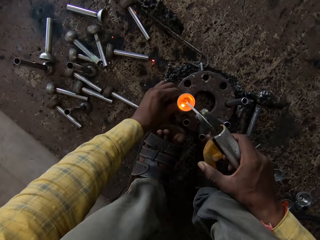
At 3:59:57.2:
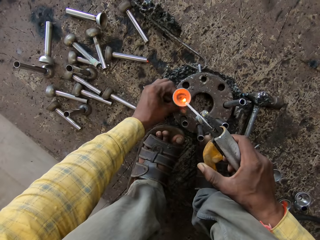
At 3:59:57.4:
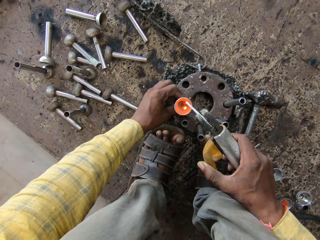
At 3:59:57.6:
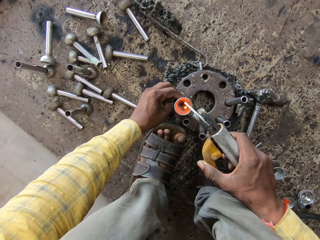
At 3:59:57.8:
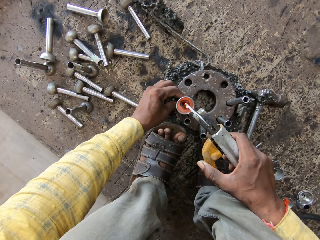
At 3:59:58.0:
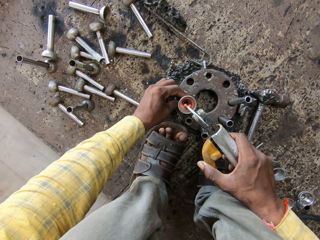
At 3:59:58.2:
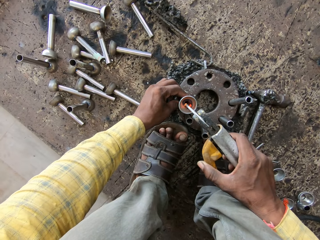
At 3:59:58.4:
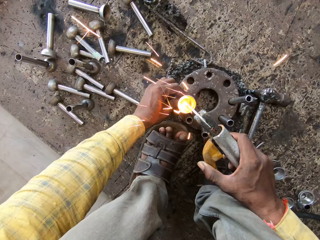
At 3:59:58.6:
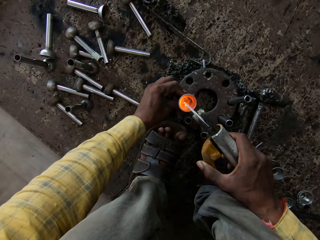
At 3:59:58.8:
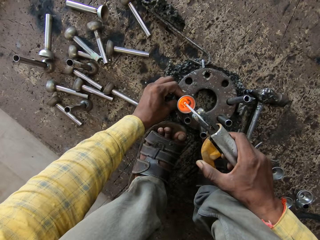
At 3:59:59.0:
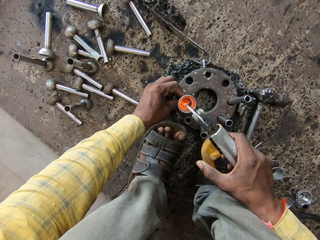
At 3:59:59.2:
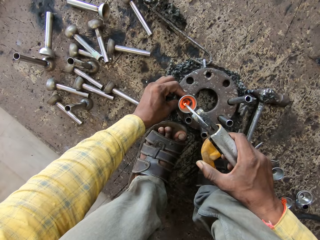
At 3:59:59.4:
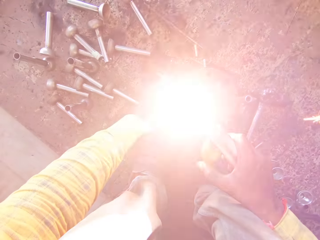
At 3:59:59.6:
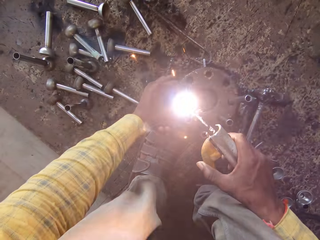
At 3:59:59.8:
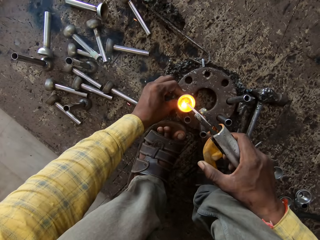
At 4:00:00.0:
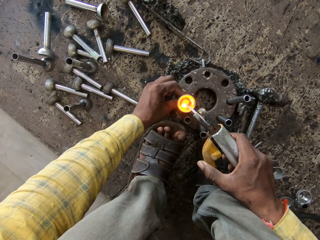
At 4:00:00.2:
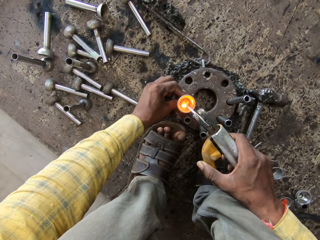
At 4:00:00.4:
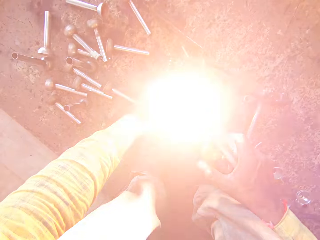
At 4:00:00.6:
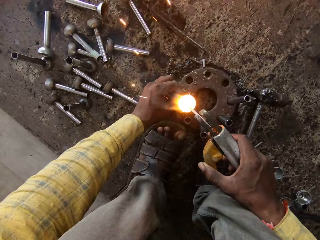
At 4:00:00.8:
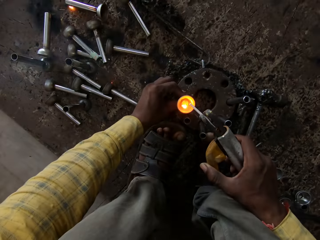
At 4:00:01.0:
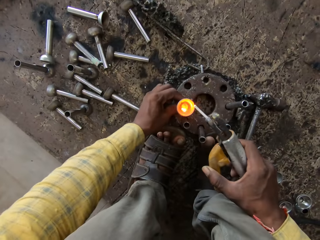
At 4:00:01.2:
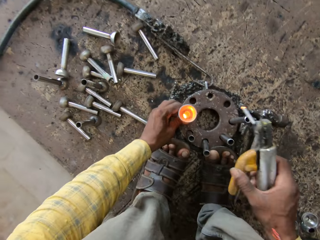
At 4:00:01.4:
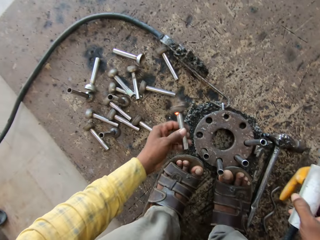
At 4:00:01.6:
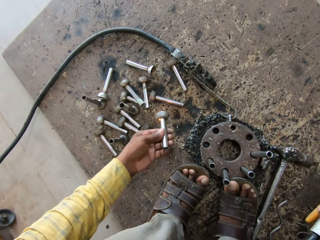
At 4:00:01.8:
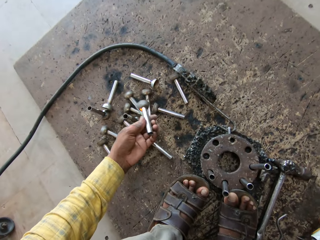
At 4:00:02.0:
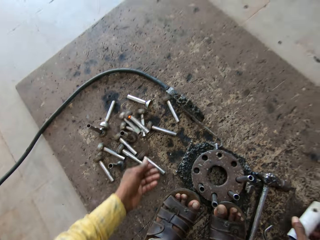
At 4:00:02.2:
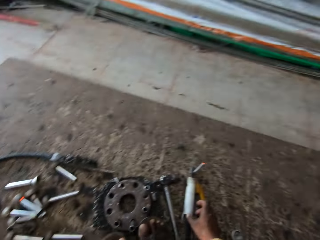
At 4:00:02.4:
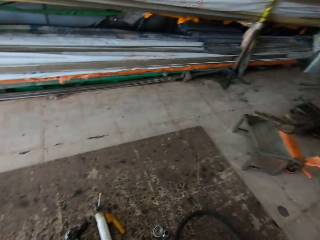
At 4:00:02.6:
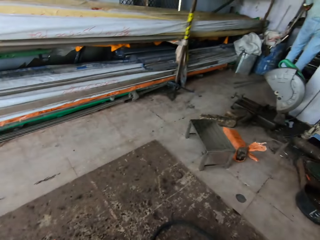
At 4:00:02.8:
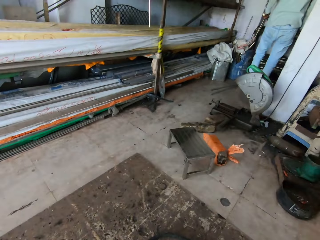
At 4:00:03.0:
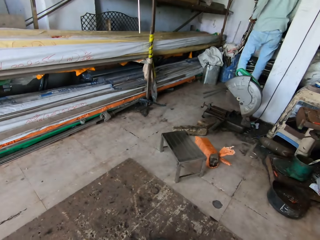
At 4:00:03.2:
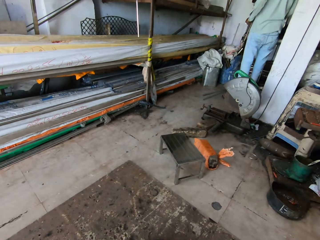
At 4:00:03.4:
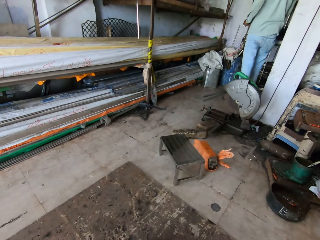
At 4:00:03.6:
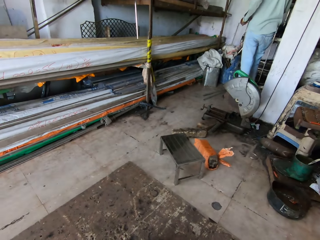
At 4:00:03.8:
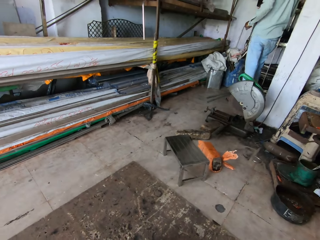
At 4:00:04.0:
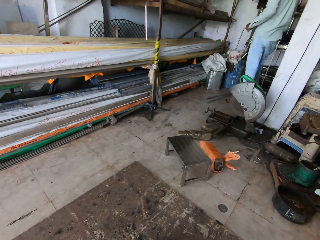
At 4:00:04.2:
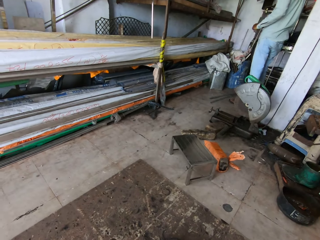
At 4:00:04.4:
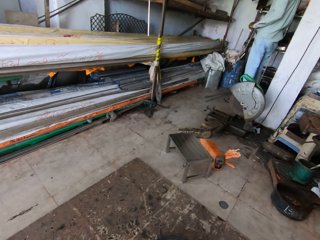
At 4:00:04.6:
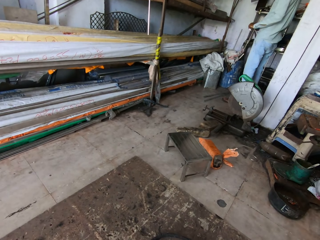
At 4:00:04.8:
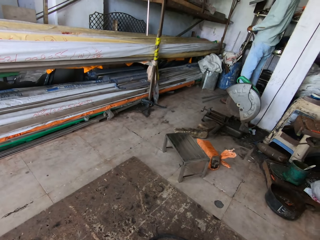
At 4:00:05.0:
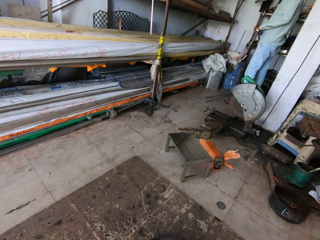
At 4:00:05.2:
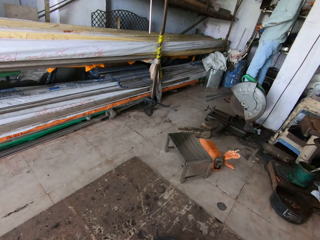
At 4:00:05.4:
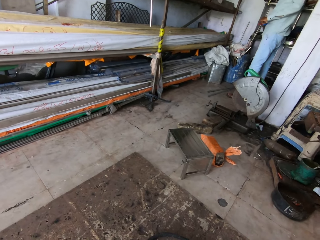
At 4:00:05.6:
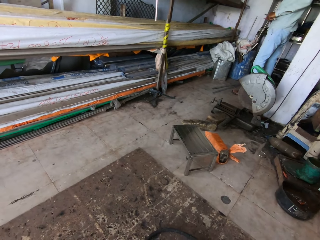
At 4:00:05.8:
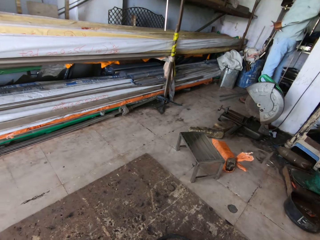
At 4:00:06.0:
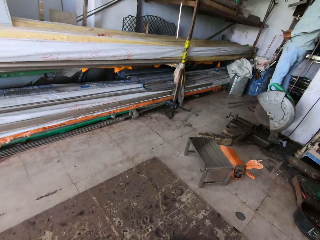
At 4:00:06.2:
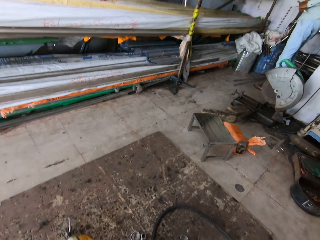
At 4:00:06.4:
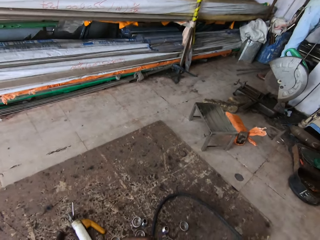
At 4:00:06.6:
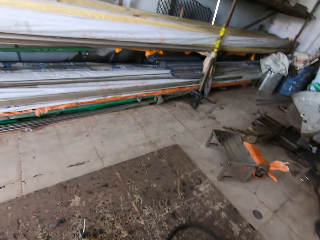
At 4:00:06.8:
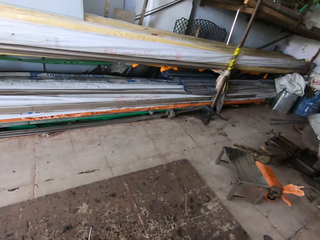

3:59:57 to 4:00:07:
The camera wearer turns the metal rod. They weld the metal rod. They throw the metal rod on the floor among others, and look around.

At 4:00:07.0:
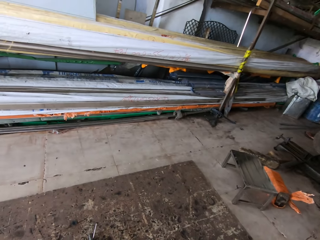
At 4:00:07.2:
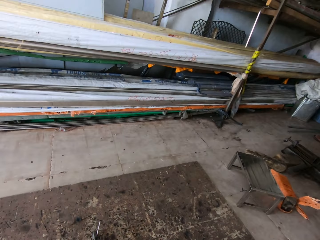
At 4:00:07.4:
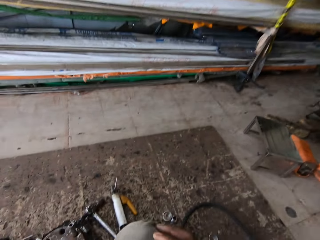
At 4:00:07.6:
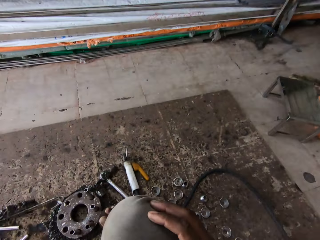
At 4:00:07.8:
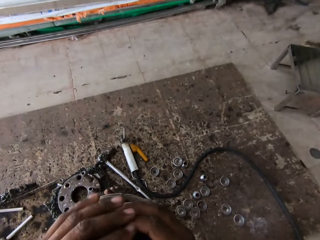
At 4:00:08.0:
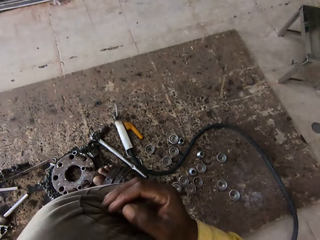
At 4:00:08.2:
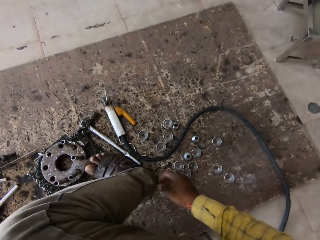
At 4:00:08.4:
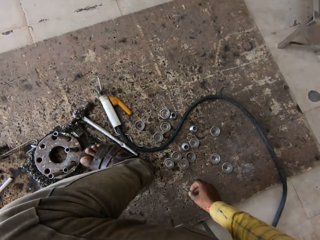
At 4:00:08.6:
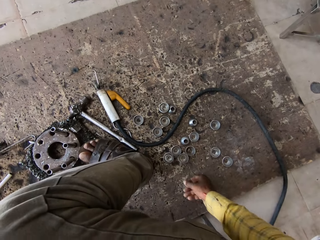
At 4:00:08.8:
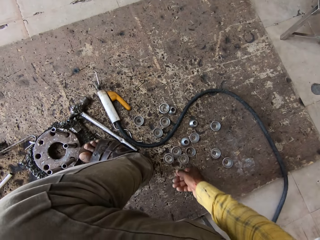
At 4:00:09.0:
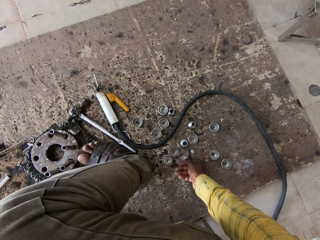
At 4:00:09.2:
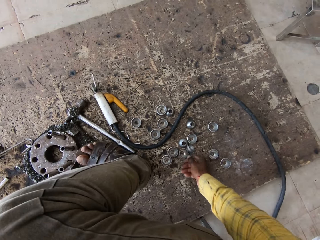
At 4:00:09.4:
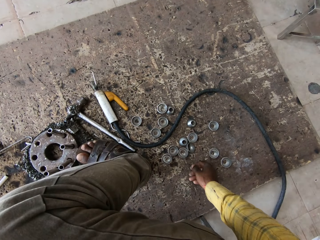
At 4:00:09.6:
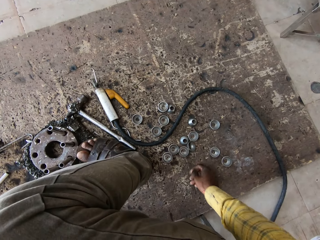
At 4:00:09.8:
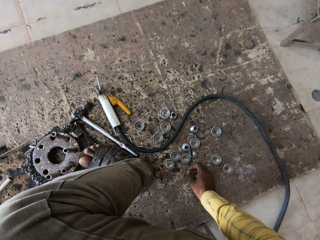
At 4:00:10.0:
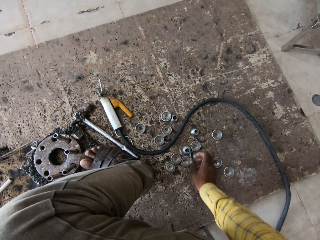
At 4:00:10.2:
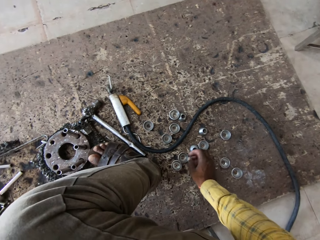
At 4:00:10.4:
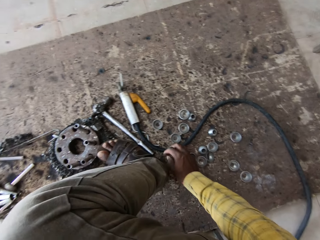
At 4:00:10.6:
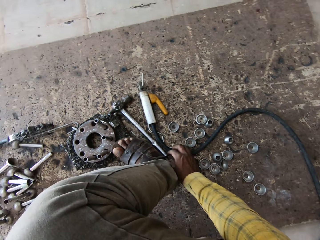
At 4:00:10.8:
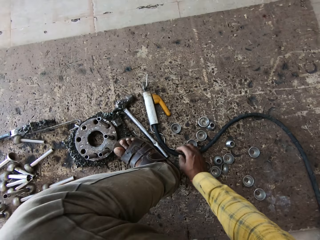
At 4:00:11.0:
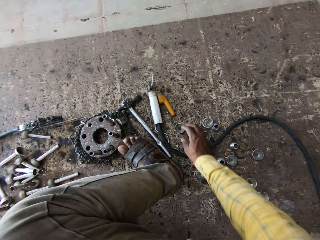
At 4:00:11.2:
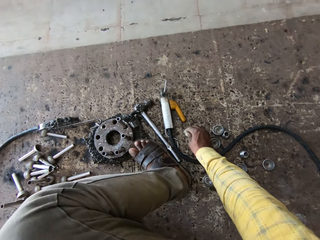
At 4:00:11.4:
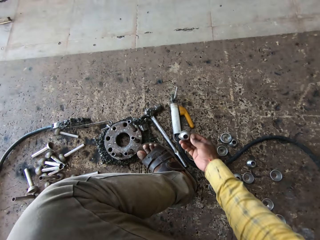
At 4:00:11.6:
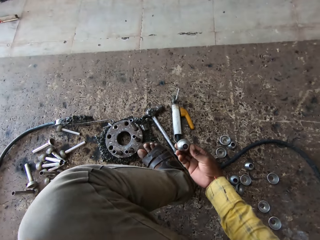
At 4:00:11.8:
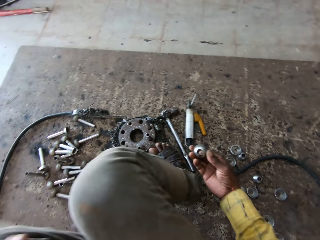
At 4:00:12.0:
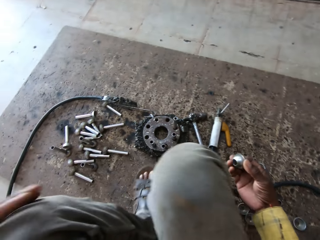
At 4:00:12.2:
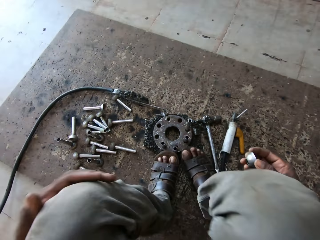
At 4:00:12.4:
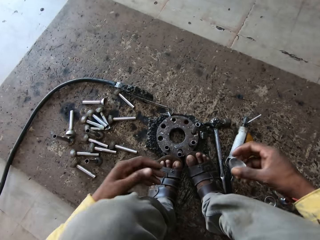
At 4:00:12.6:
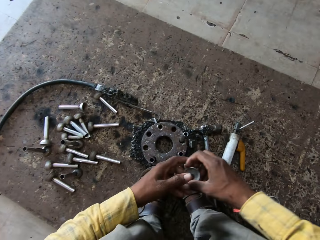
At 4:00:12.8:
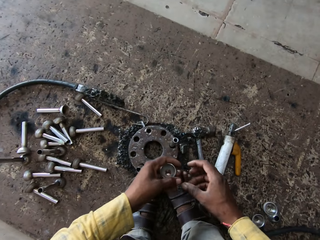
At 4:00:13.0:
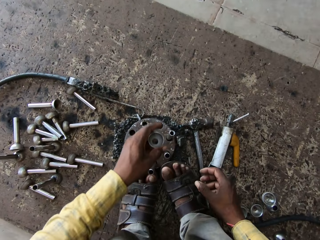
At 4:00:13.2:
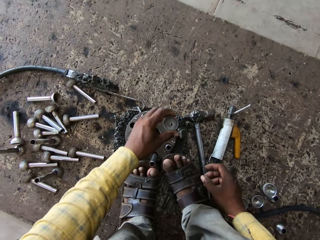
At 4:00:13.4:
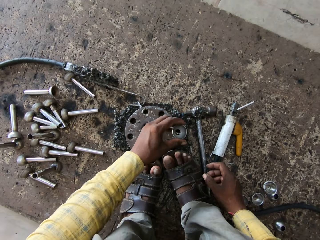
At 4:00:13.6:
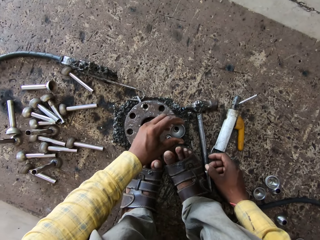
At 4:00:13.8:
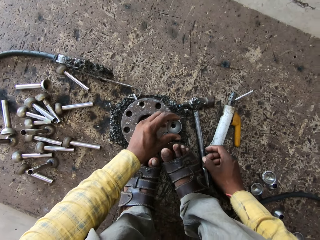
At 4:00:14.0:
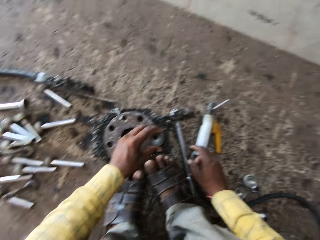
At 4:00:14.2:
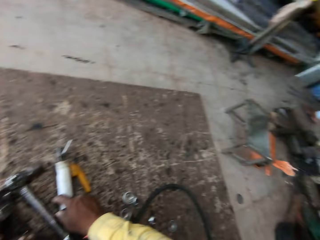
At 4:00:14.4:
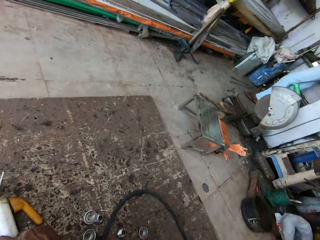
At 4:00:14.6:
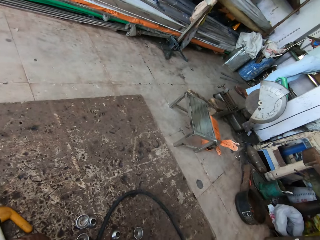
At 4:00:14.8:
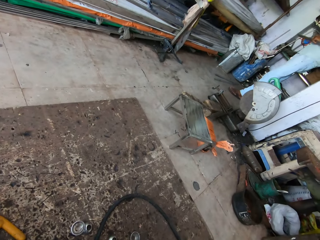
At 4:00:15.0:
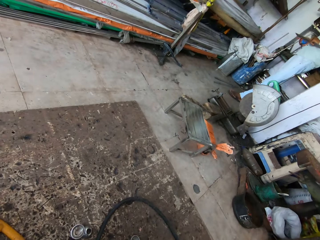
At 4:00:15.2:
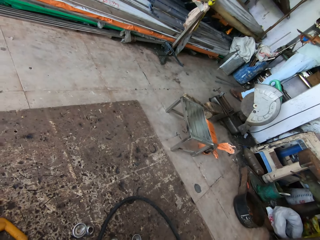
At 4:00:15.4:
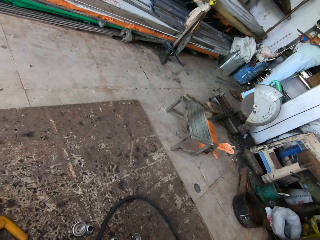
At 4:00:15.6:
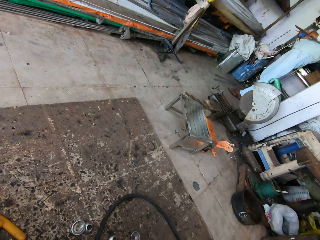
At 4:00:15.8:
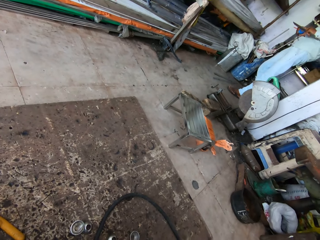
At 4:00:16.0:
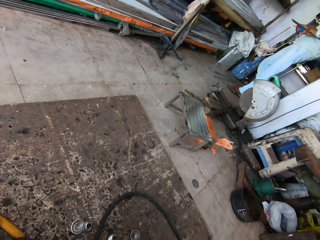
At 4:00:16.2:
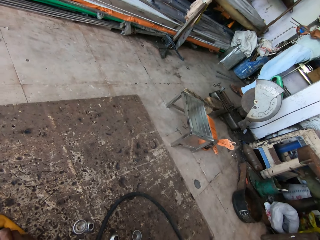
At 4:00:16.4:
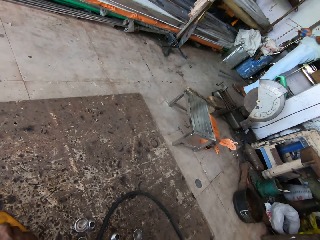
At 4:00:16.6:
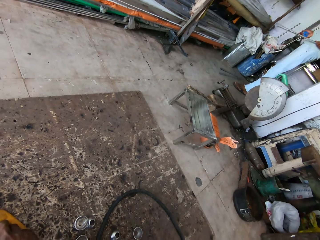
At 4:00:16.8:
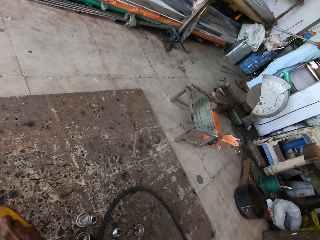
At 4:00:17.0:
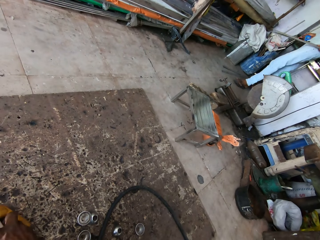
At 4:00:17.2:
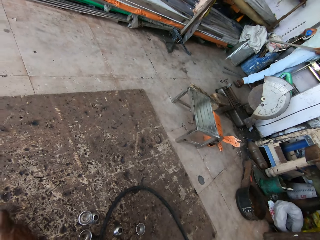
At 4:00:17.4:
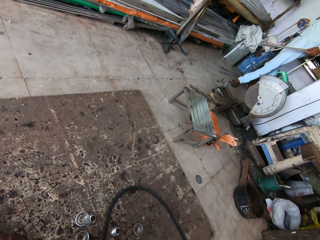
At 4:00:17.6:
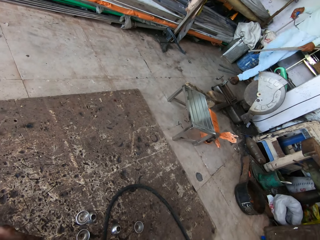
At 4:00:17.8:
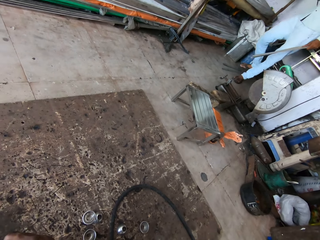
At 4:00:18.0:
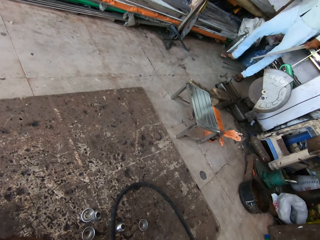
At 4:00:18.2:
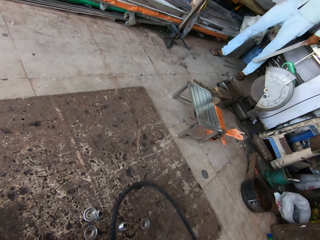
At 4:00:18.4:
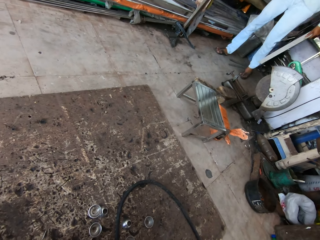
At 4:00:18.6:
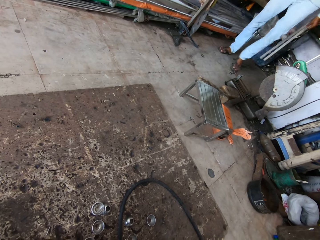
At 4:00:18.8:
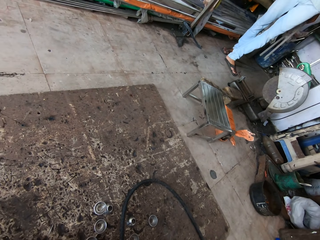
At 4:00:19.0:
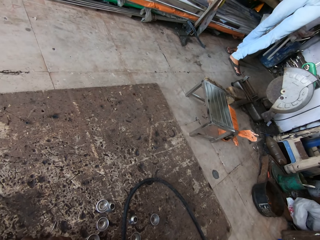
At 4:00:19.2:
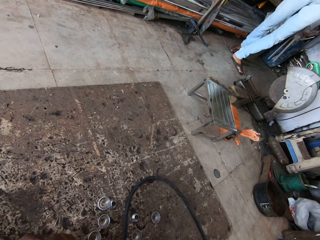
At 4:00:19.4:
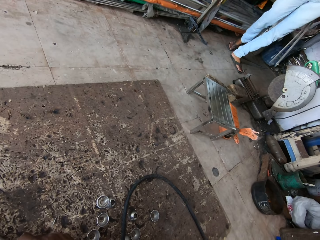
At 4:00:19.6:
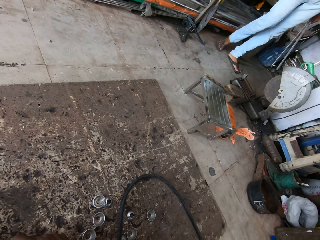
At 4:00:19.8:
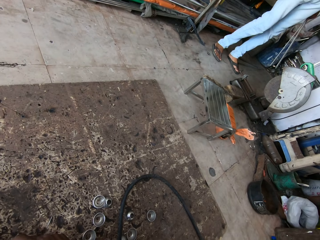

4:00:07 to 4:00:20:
The camera wearer touches metals. They pick up a concave metal. They fix the concave metal on the metal rod. They look around and interact with a man.
